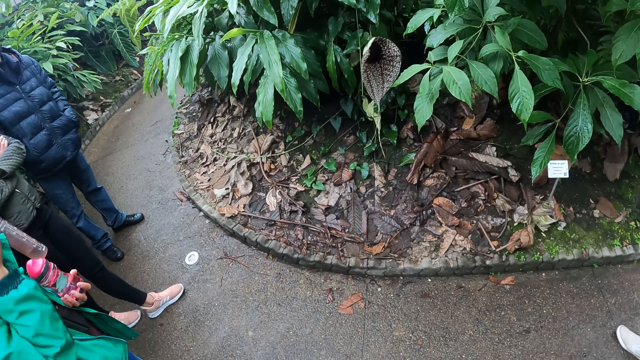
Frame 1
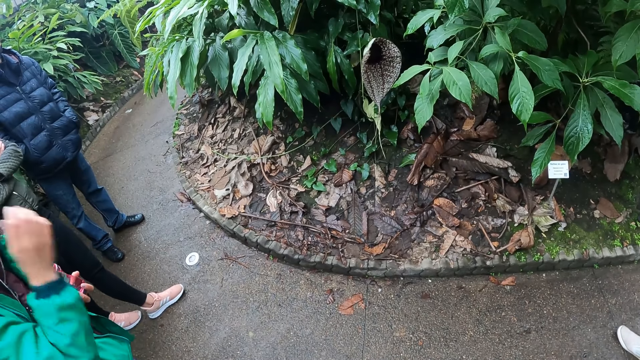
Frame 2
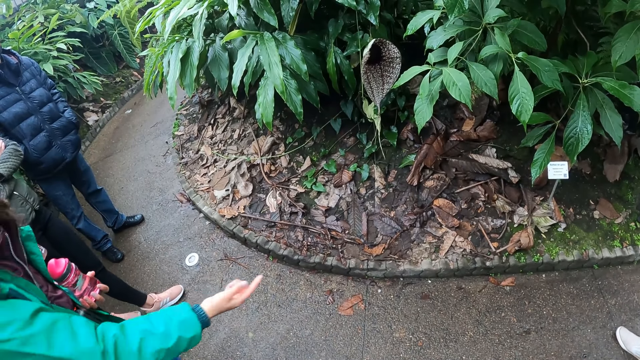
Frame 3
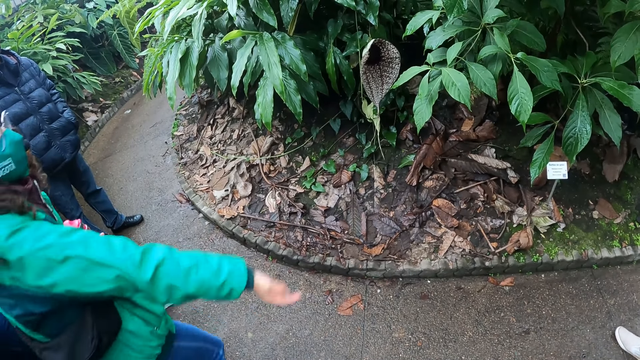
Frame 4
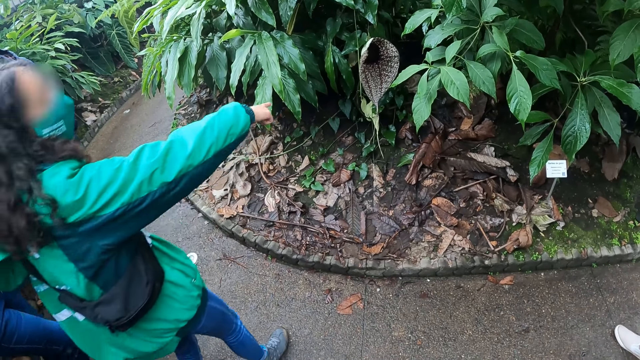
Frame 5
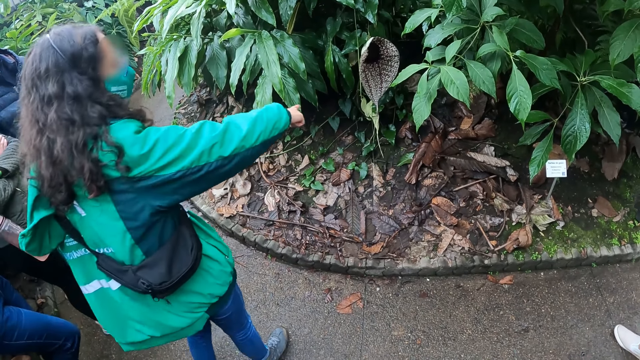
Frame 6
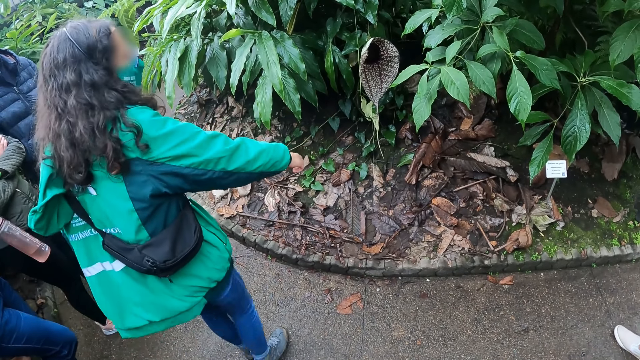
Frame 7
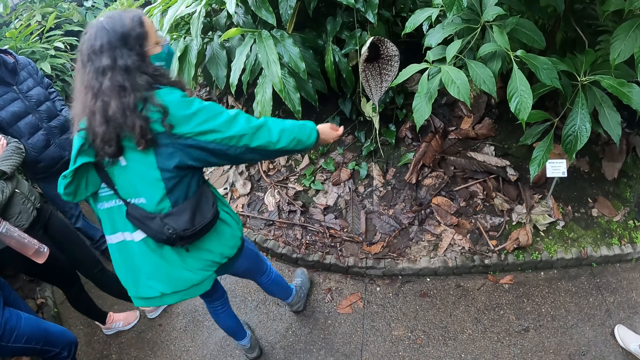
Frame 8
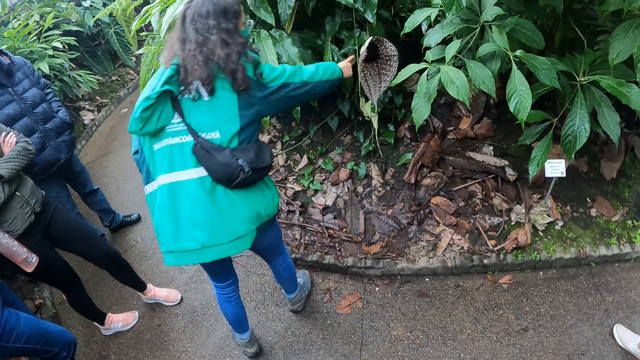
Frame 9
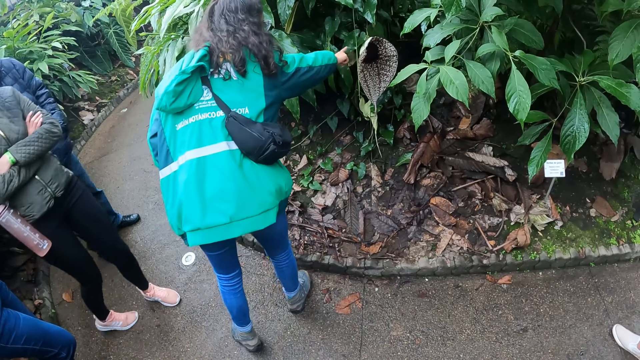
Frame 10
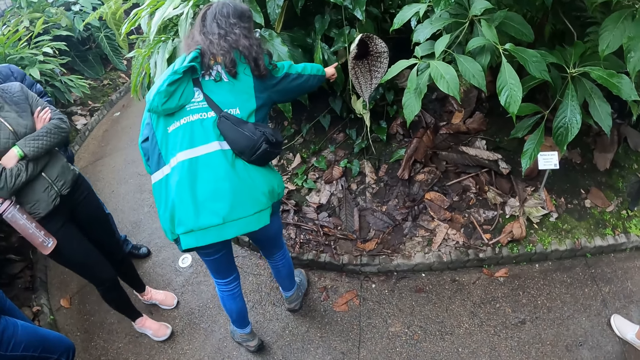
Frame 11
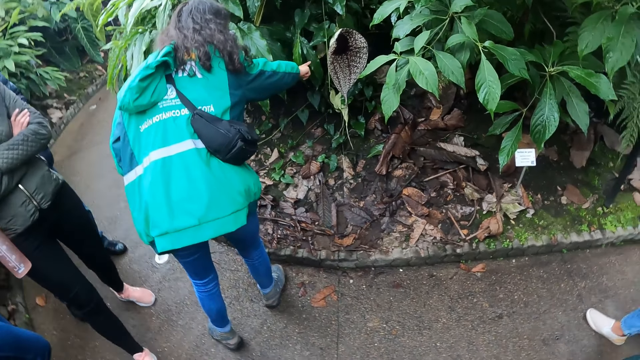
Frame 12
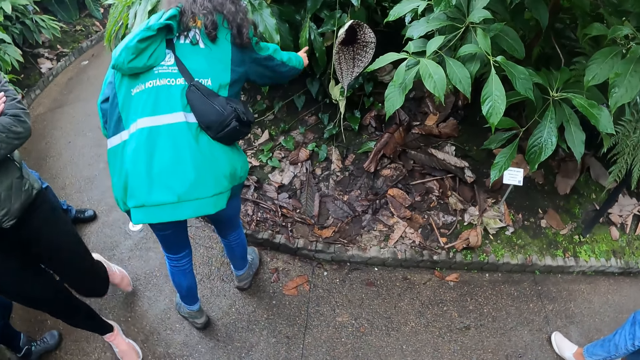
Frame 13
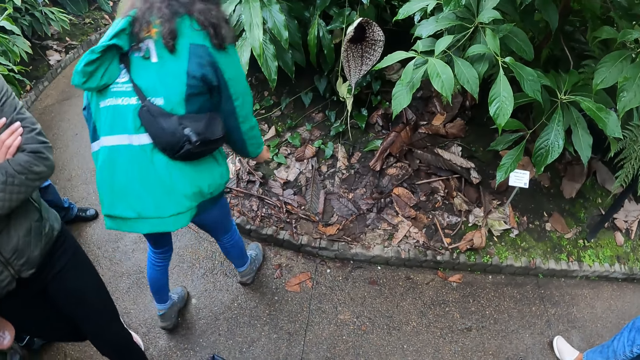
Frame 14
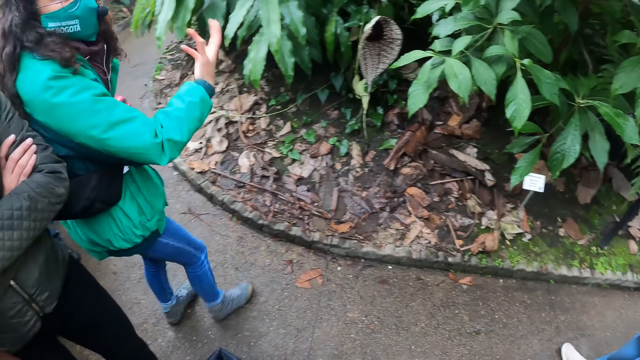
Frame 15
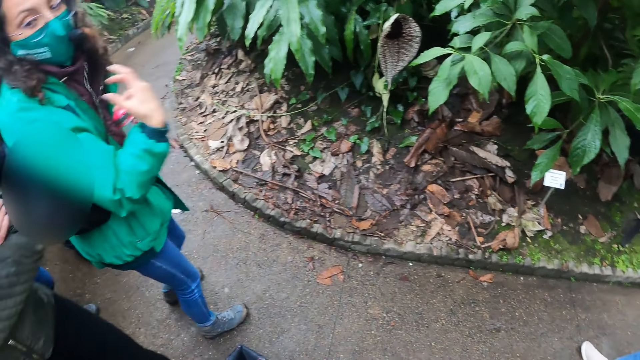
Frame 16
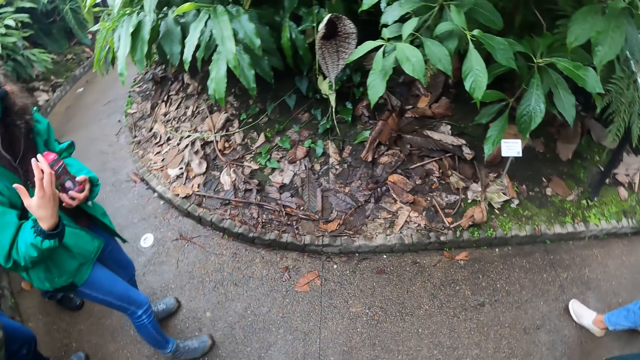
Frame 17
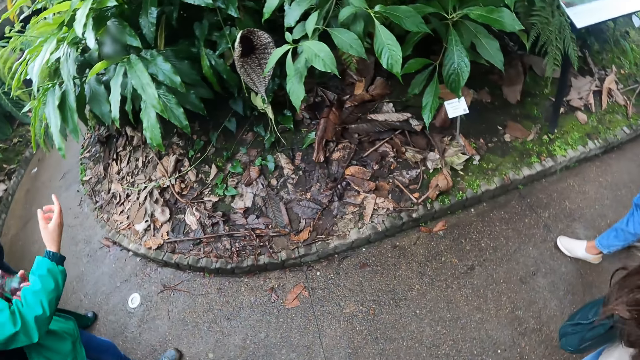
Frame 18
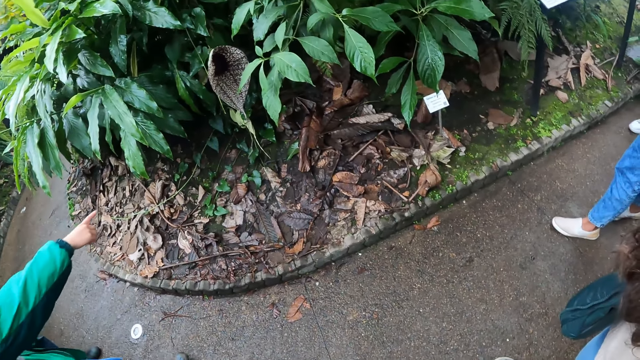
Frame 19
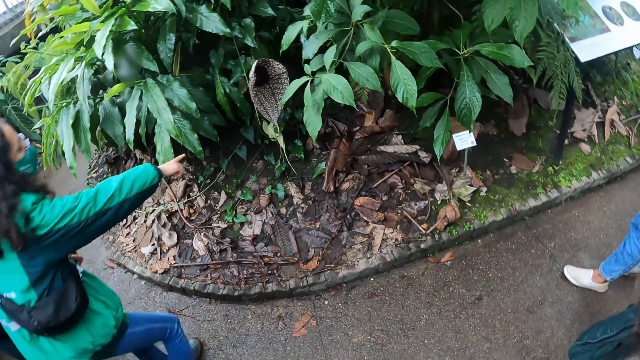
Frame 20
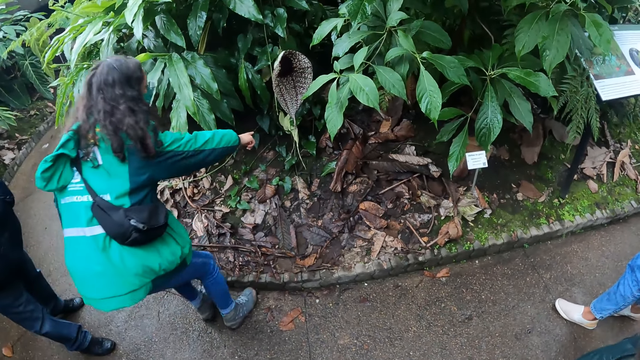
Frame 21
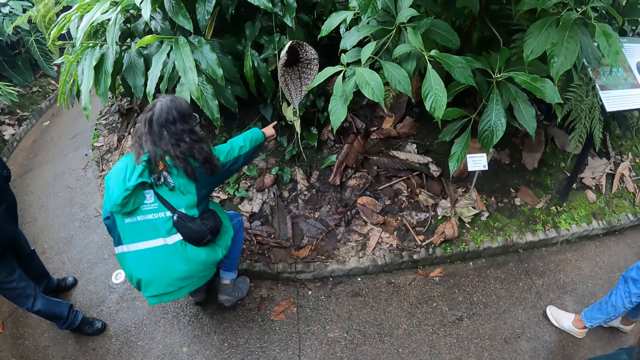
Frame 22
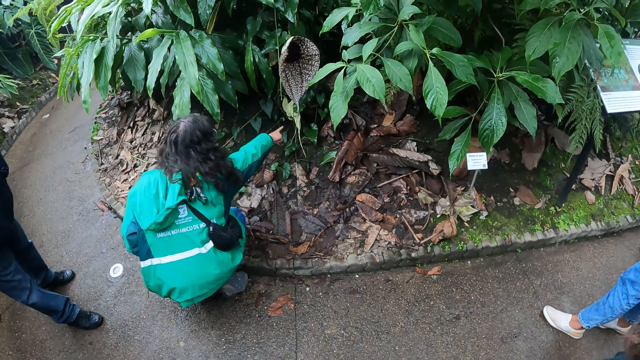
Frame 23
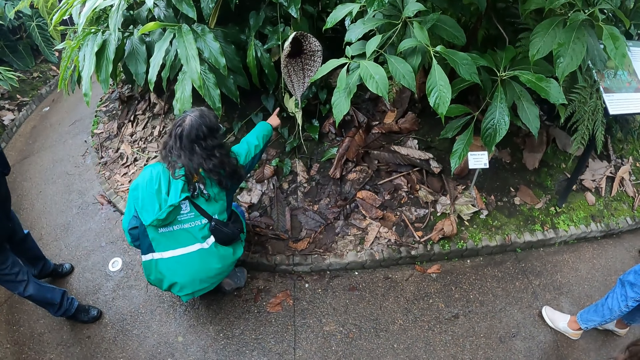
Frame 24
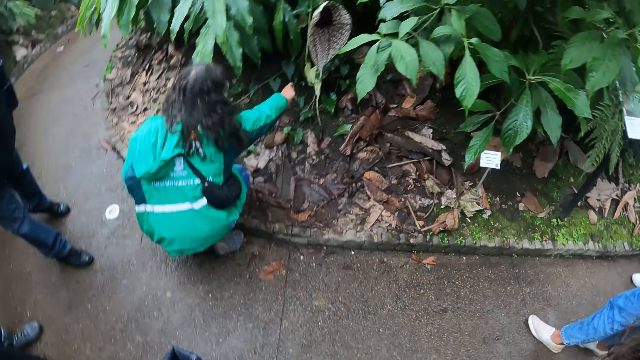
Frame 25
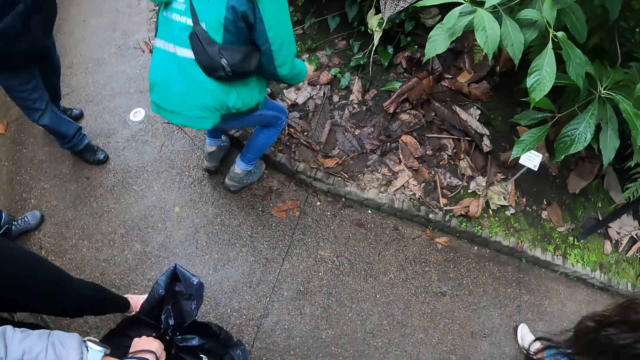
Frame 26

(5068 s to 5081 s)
The woman points her right hand at the basket in the leaves. She does it again.

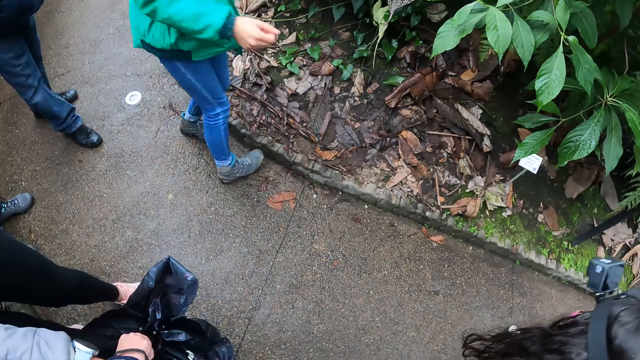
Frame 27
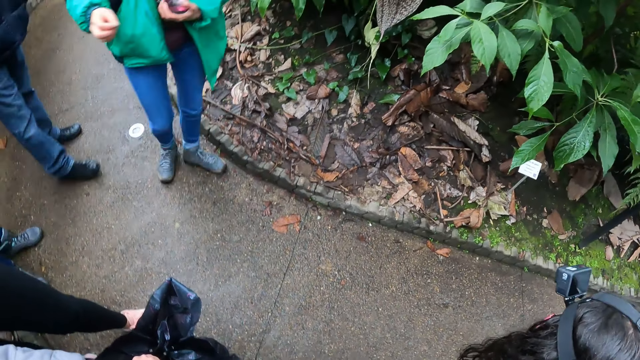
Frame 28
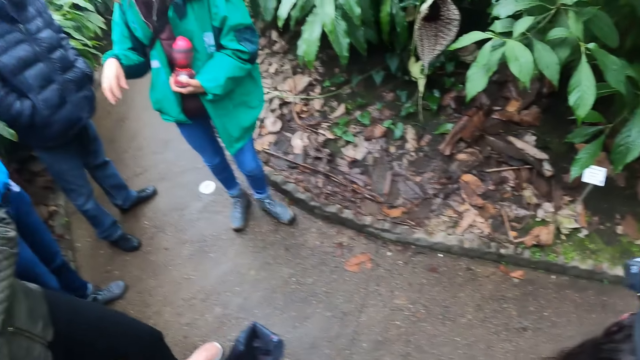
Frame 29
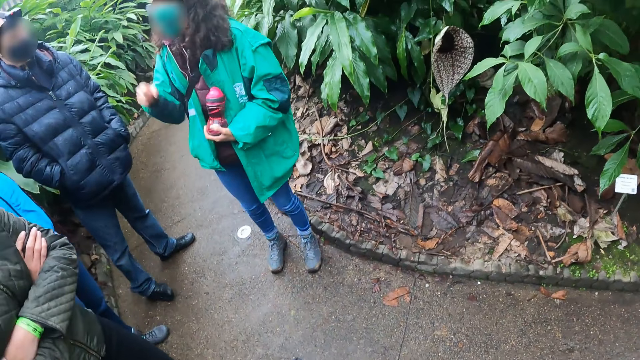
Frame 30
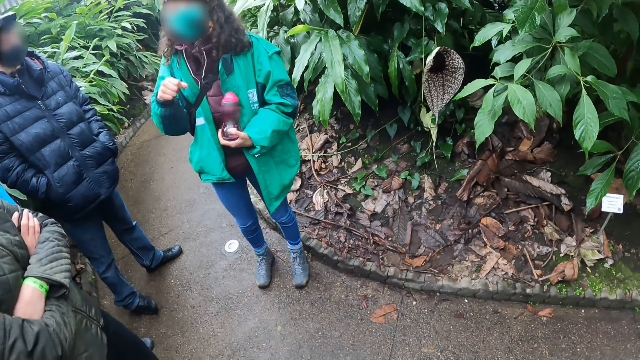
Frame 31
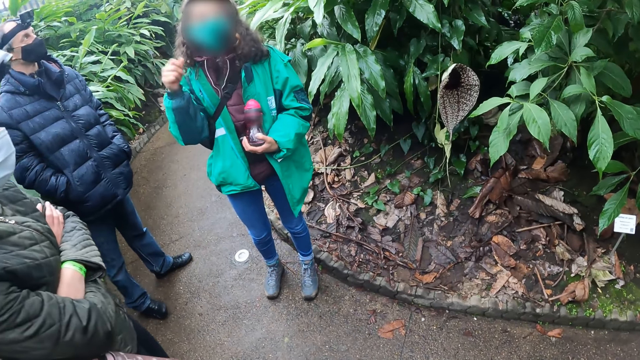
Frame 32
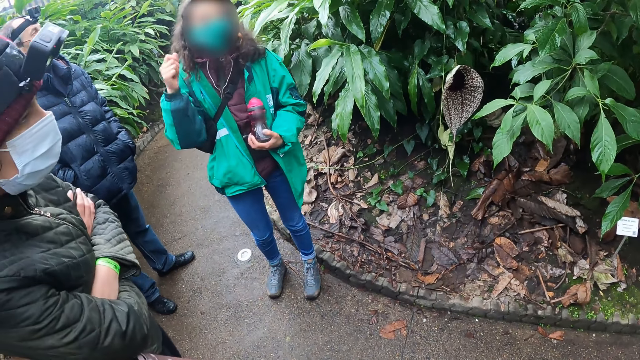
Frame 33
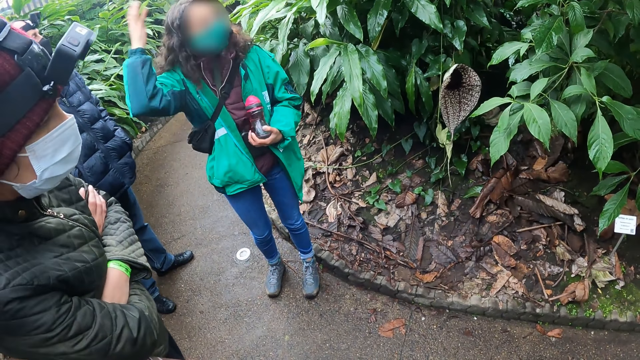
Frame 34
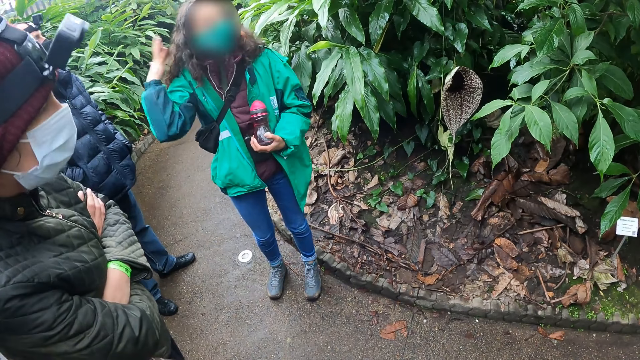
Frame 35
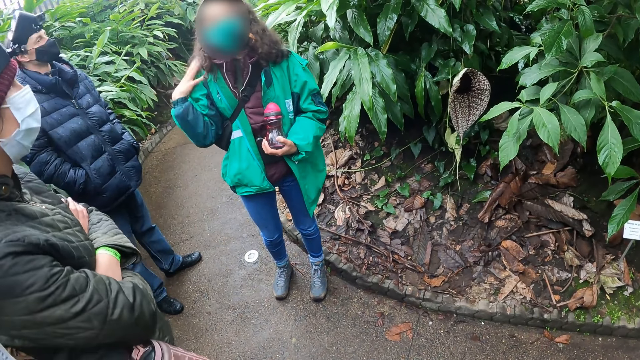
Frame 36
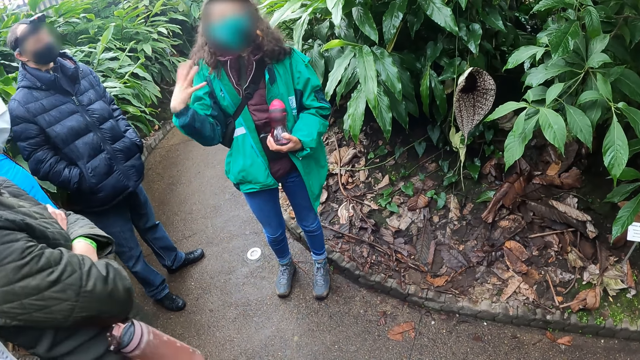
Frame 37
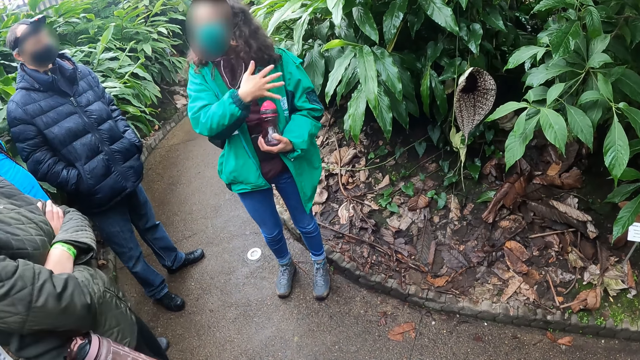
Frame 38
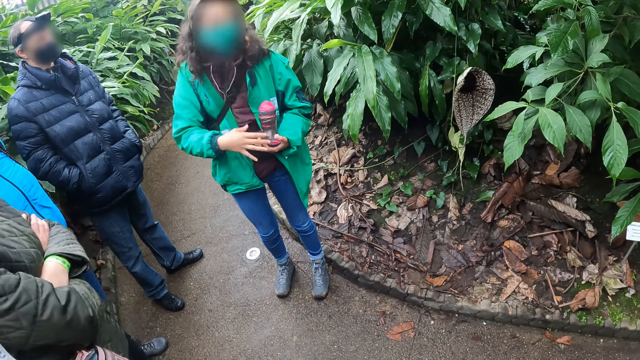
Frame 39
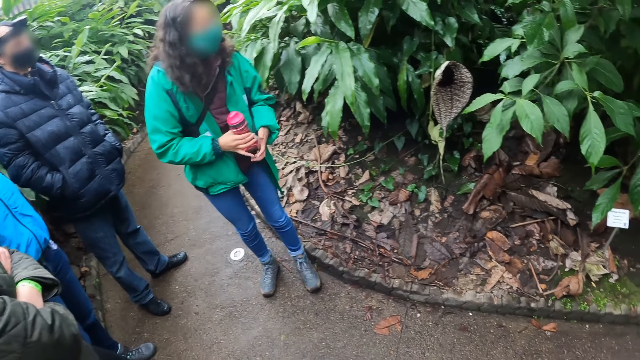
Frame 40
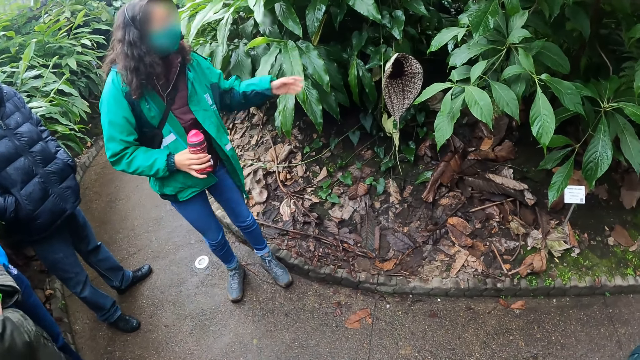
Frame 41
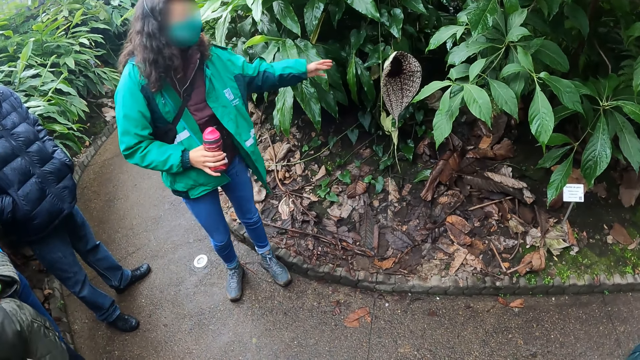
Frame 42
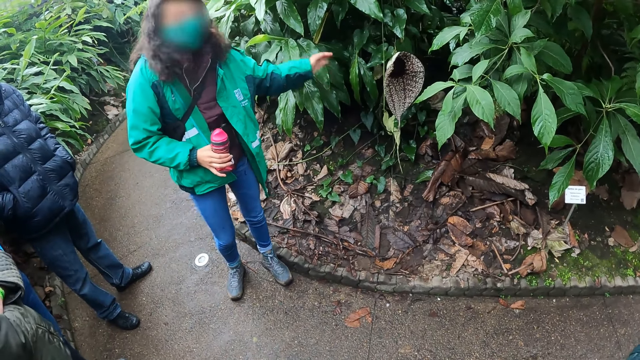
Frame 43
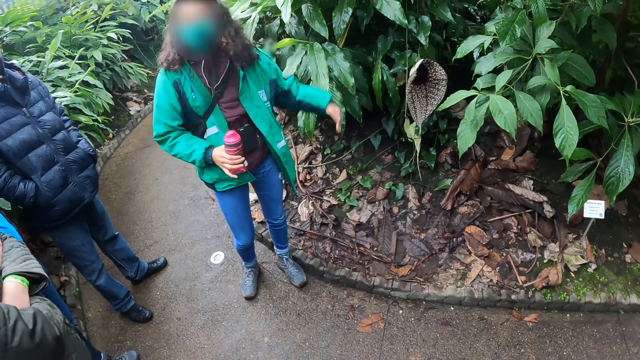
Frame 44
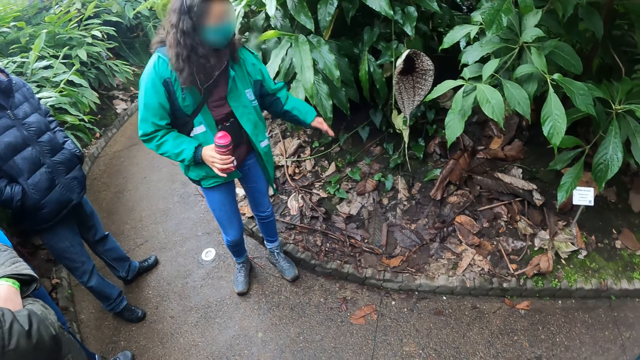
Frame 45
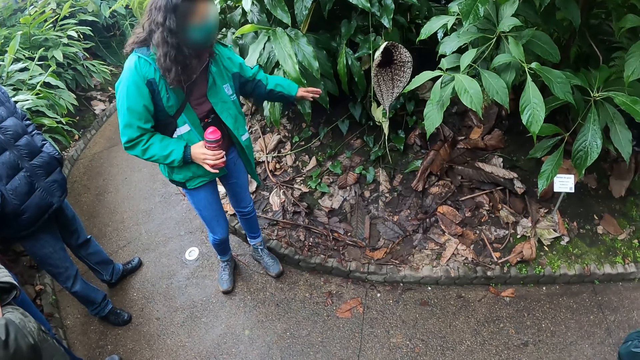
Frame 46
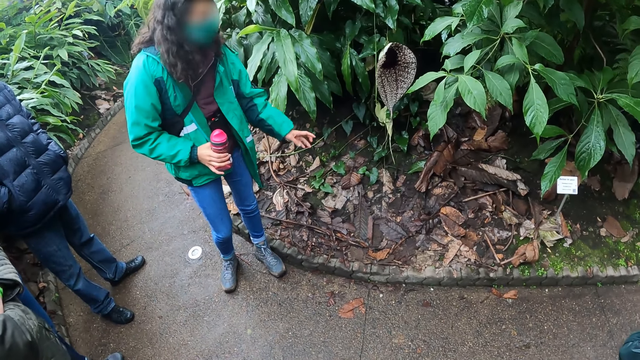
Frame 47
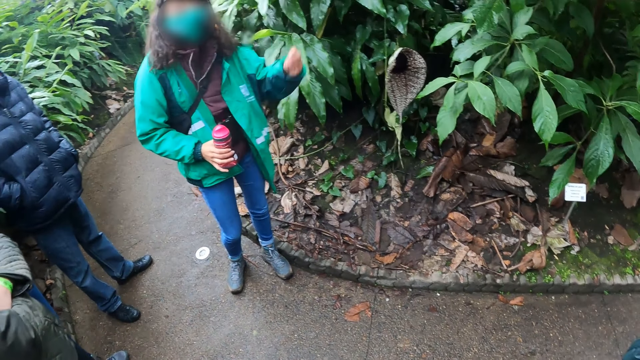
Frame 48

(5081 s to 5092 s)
The woman talks to a group of people. The woman taps her hair with her right hand. The camera wearer looks at the woman. The woman holds the water bottle with her right hand. The woman points her left hand at the basket in the leaves. The camera wearer looks at a flower.
